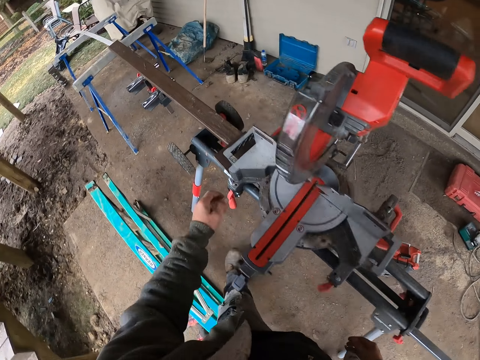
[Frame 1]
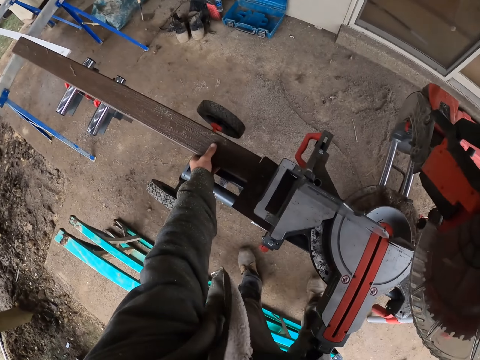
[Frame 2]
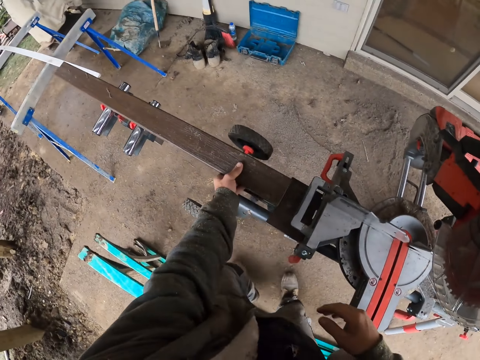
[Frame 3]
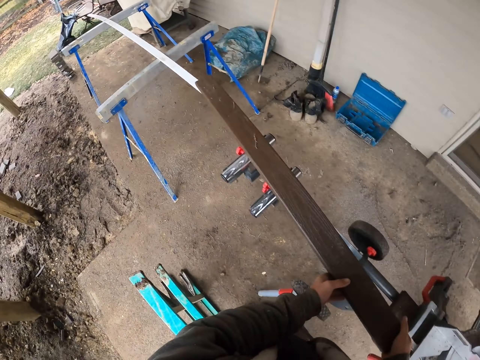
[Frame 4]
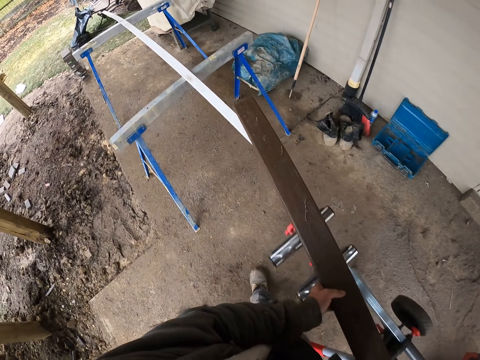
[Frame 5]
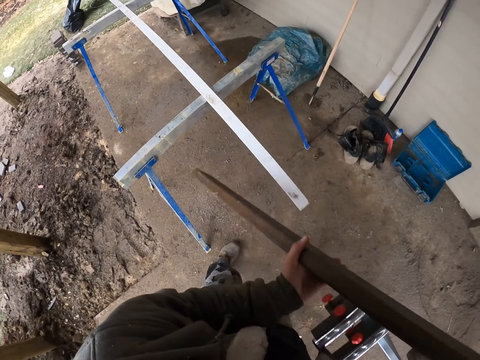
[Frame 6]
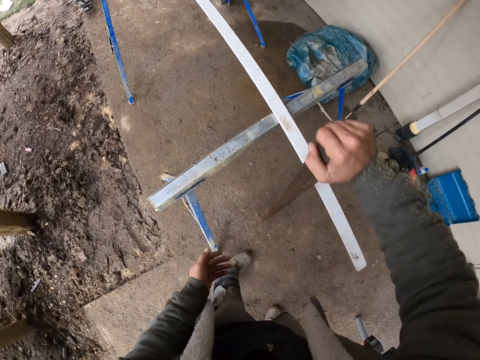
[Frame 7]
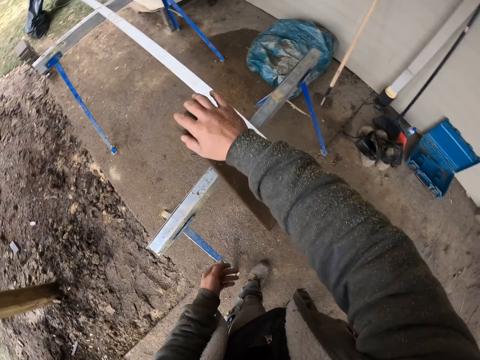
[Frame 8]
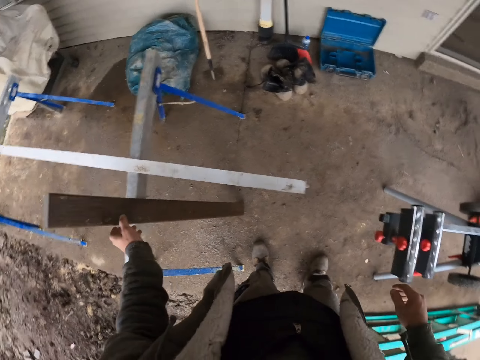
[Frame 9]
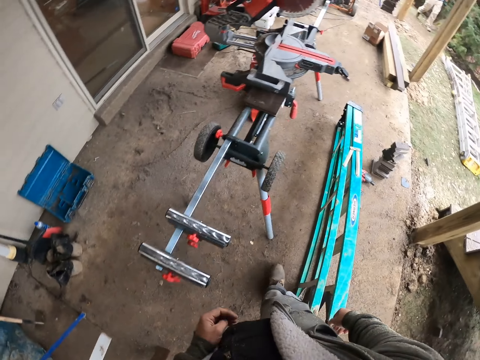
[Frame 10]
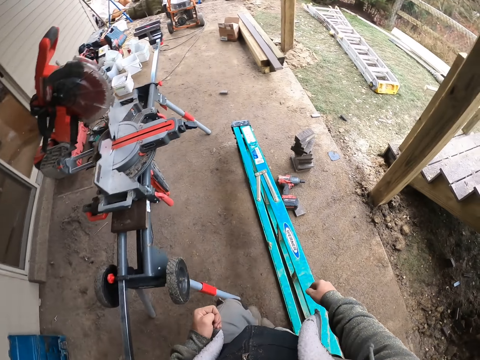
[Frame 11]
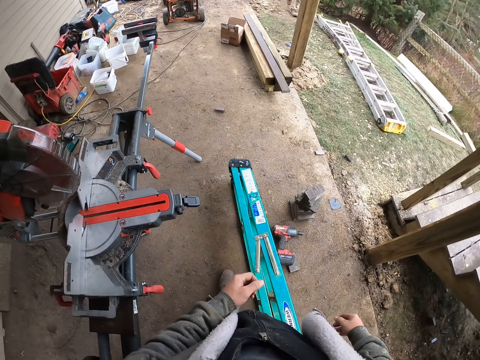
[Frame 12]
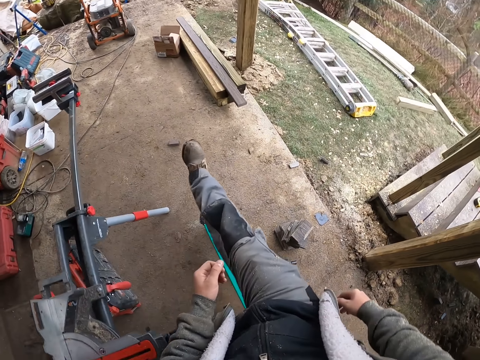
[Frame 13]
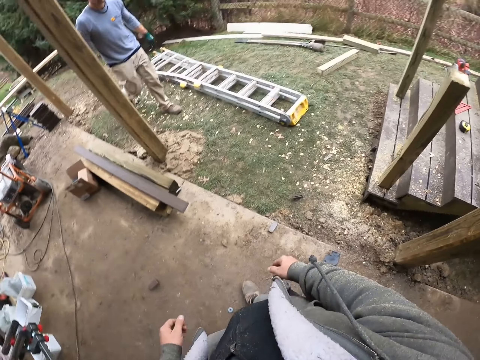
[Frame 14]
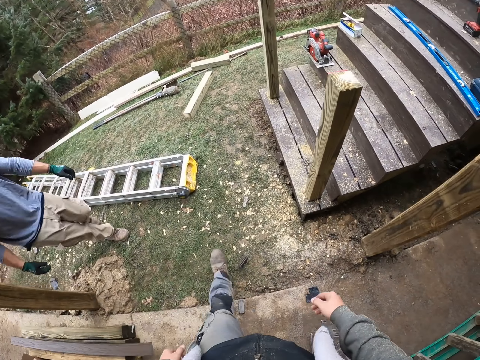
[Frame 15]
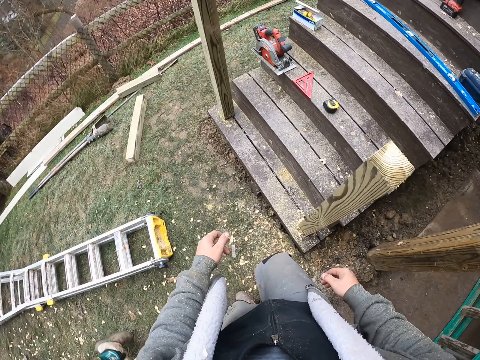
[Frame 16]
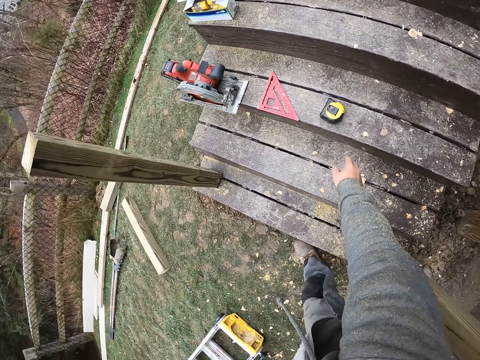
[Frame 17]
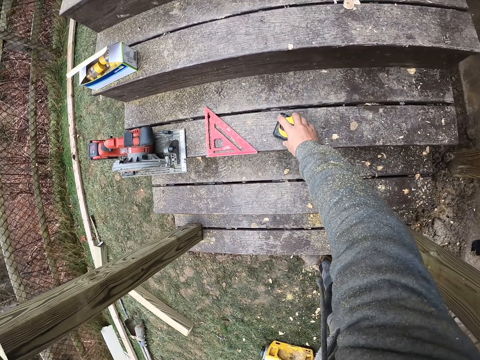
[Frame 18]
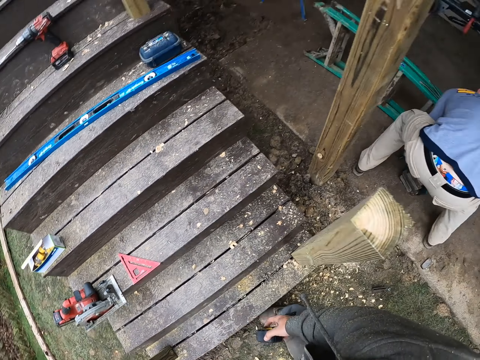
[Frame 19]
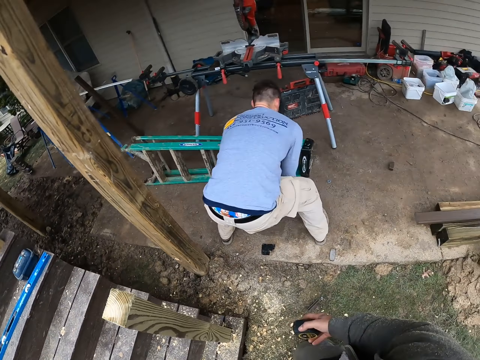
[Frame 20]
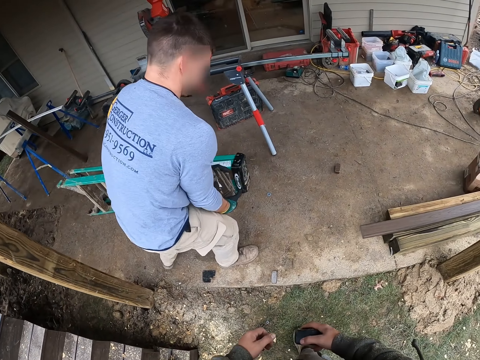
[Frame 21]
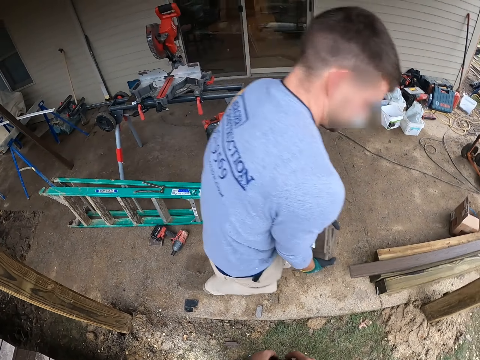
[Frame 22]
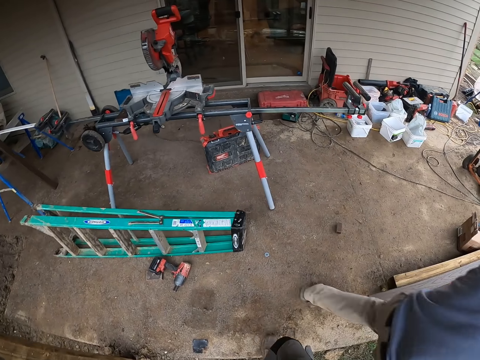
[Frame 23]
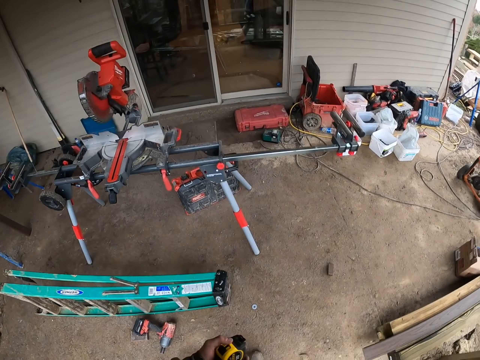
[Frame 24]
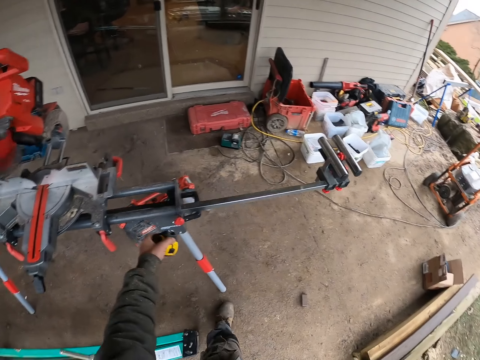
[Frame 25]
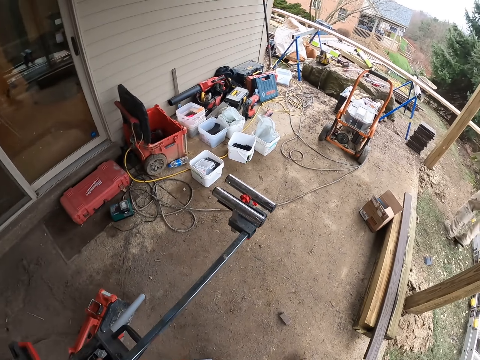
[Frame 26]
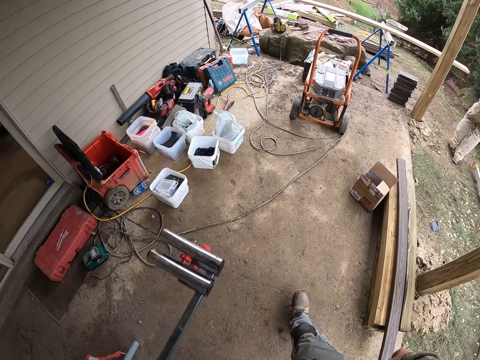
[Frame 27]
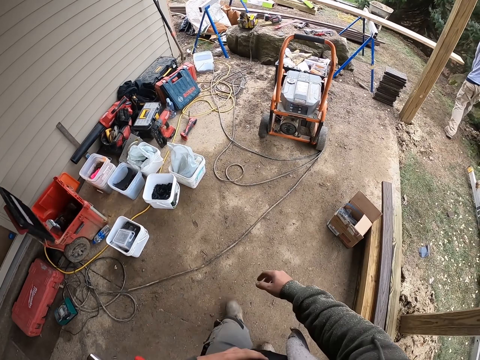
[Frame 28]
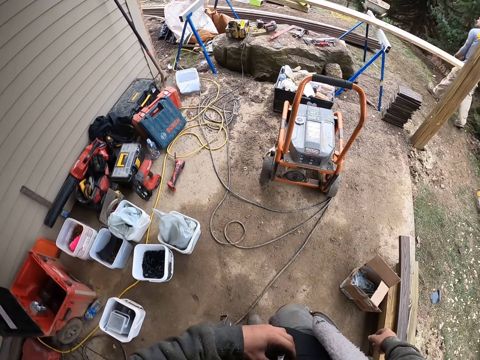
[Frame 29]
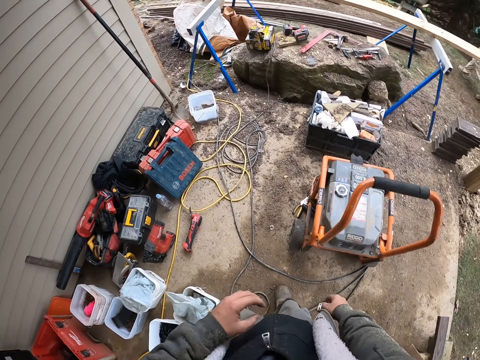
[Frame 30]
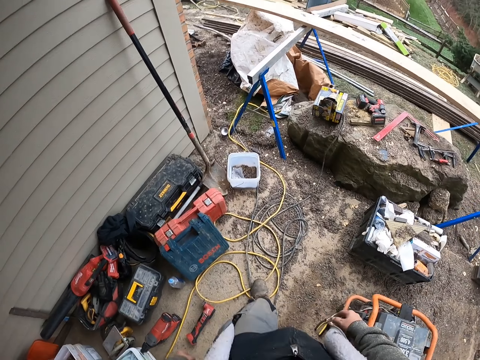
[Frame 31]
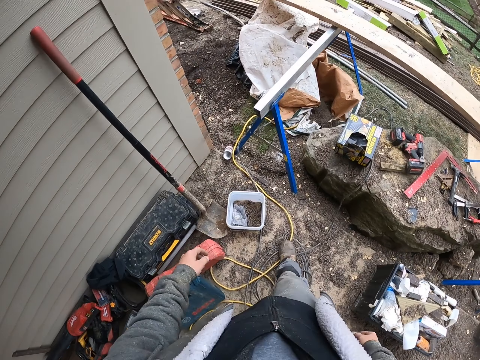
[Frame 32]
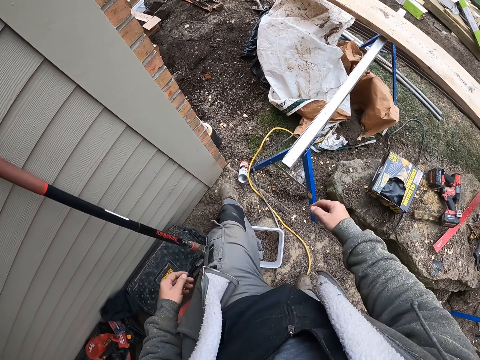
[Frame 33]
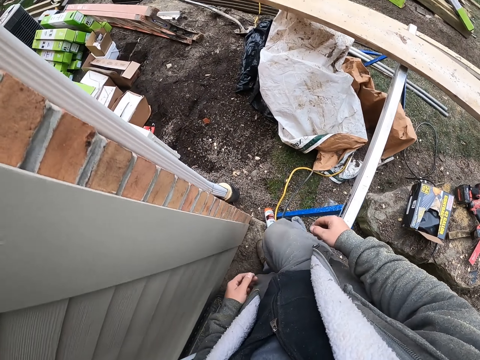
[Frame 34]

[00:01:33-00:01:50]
The camera wearer picks a wood. They stand the wood aside. They walk. A person walks. The camera wearer picks up a tape measure. They walk. The person picks something. The camera wearer puts the tape measure on the wood cutter. They walk.

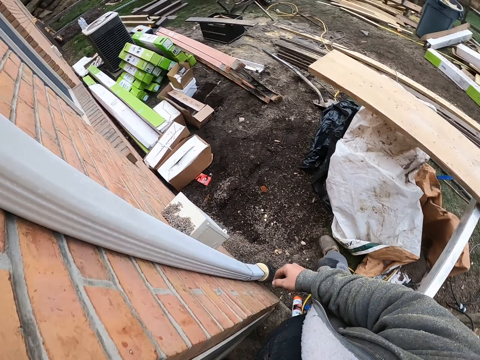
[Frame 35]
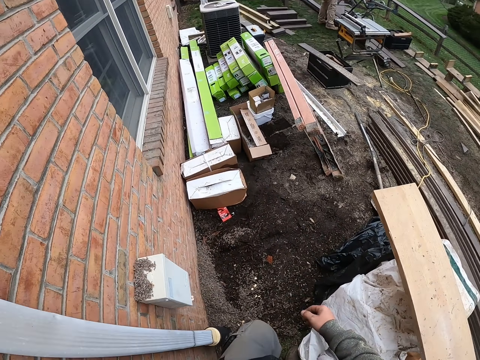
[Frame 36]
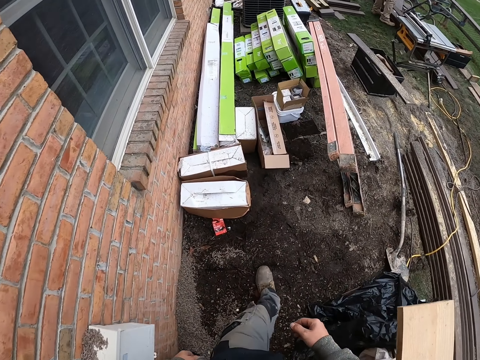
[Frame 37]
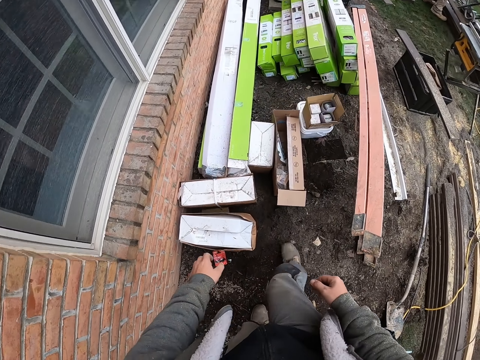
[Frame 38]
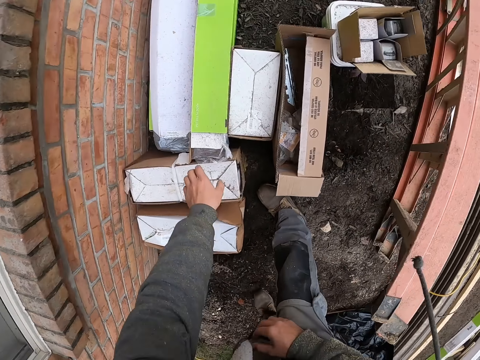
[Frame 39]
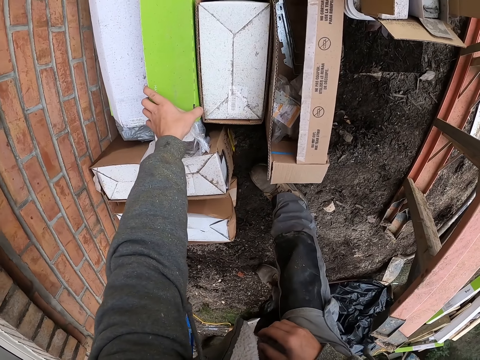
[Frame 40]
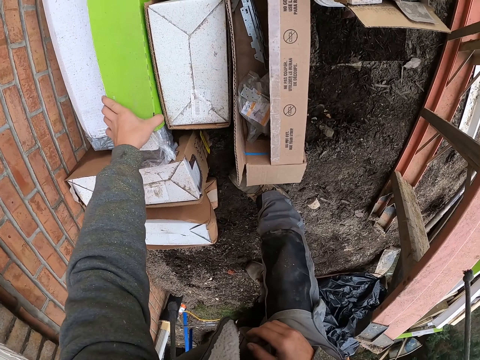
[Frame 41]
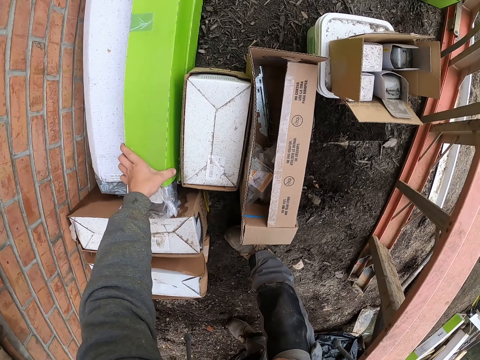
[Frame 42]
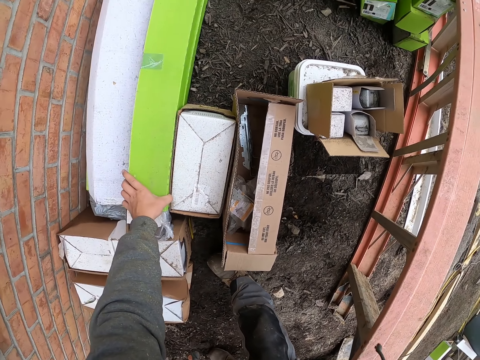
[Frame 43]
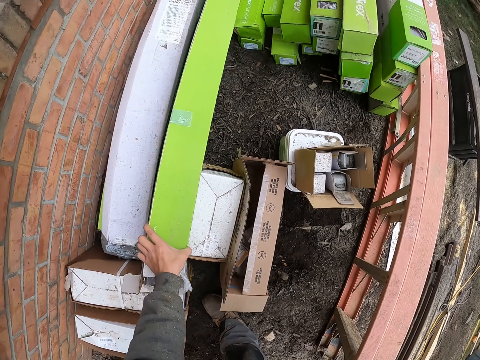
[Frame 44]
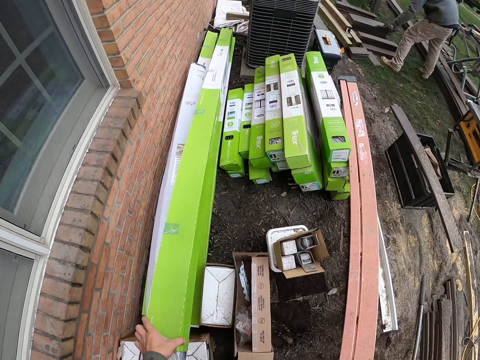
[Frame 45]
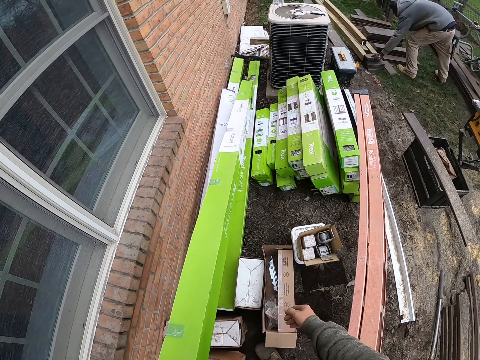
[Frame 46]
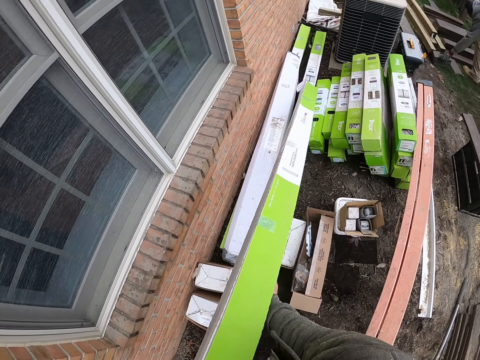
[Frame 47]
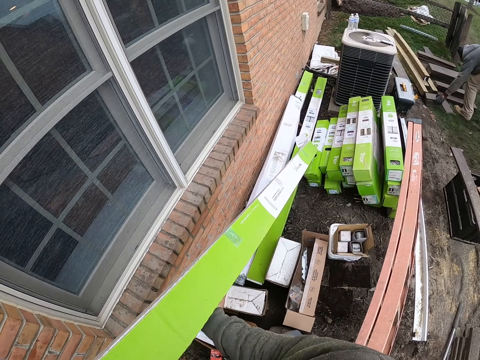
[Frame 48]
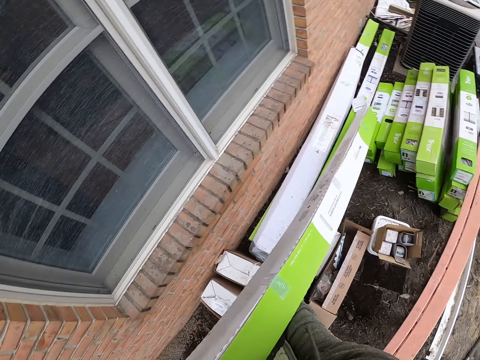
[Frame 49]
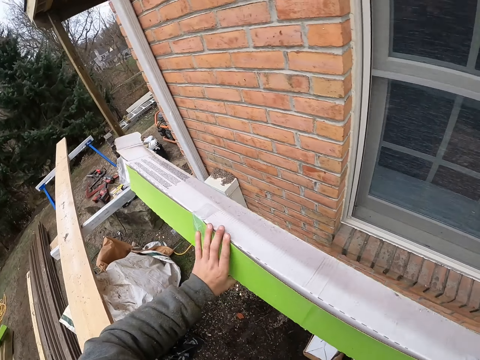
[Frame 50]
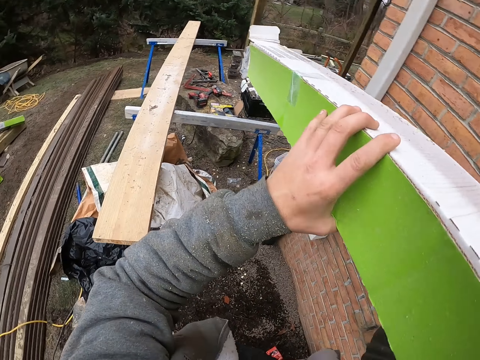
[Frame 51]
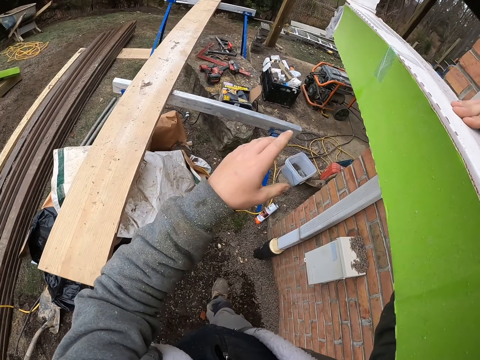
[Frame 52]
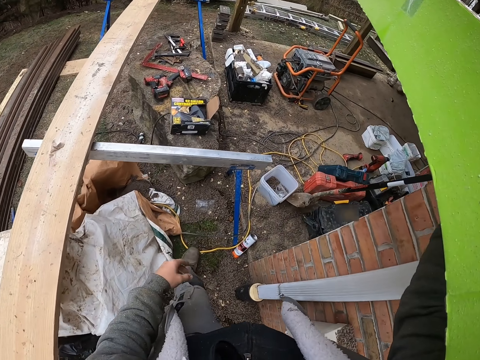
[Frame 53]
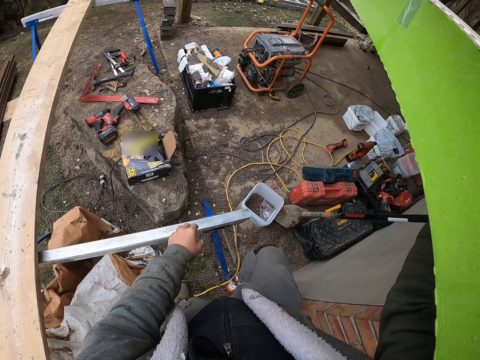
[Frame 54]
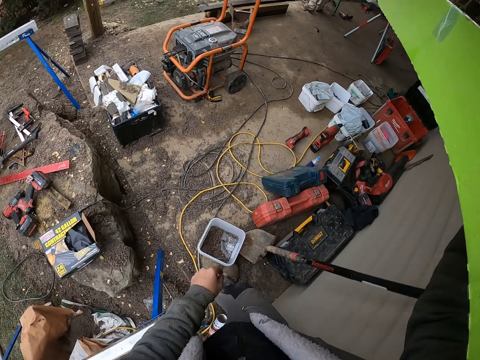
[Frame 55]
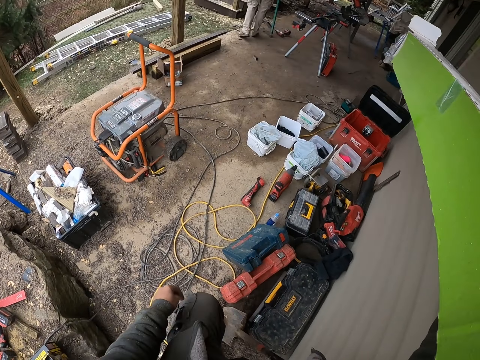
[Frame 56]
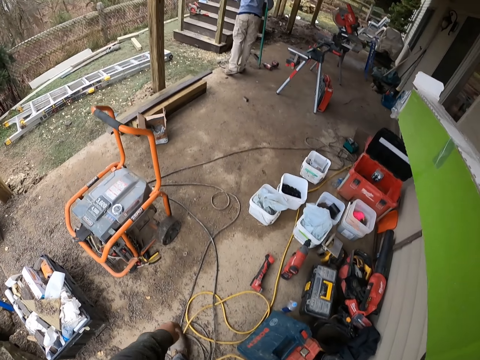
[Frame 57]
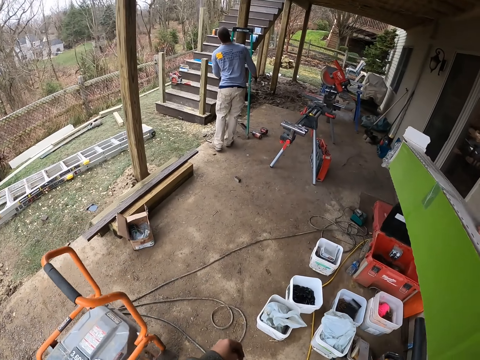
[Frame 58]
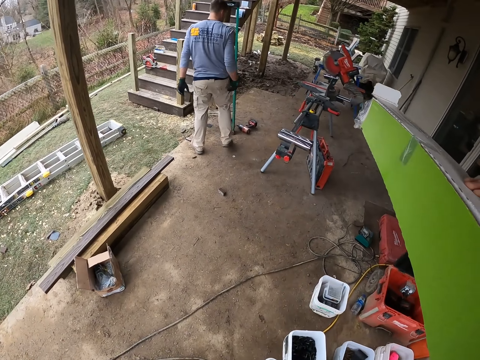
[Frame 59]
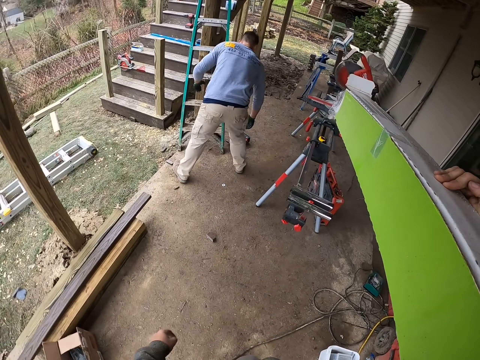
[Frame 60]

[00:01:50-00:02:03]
The camera wearer picks something. They carry a large box. They carry something. They move towards the compound miter saw.
